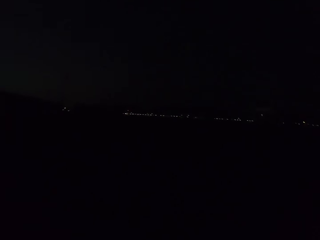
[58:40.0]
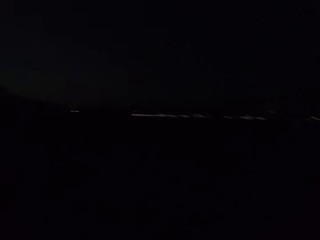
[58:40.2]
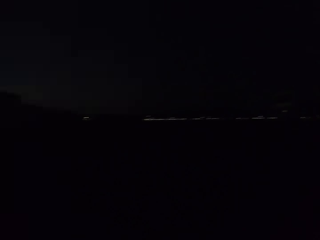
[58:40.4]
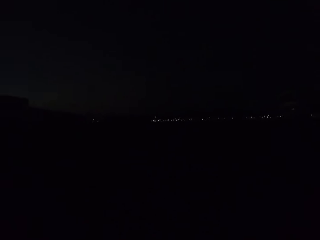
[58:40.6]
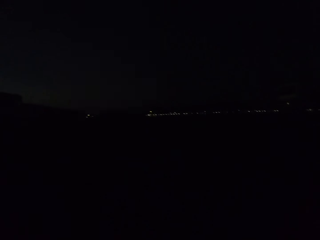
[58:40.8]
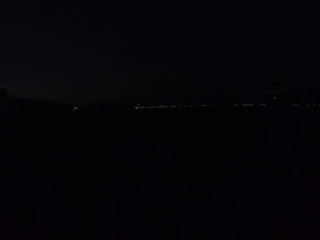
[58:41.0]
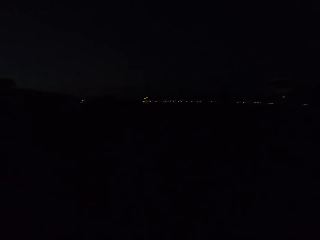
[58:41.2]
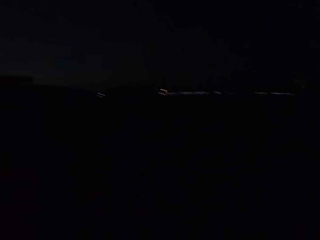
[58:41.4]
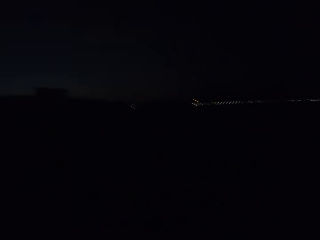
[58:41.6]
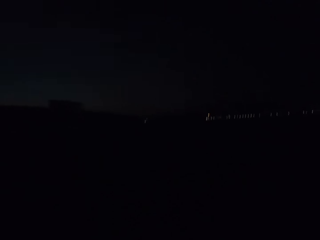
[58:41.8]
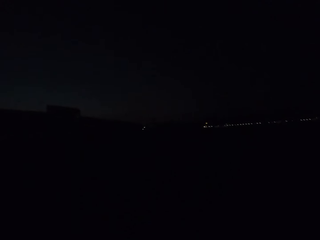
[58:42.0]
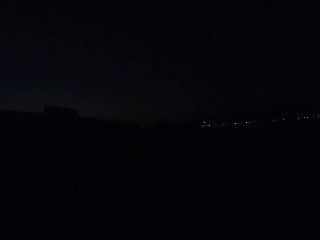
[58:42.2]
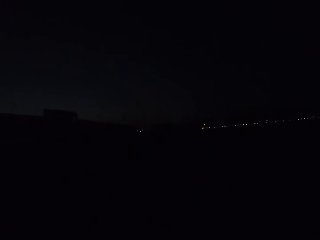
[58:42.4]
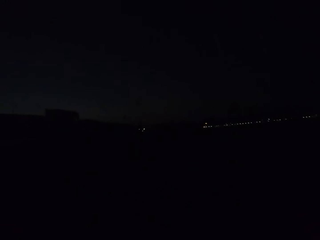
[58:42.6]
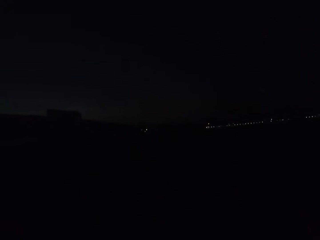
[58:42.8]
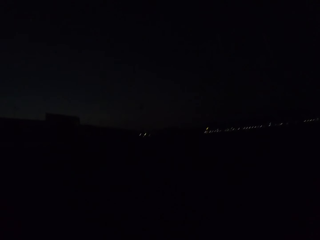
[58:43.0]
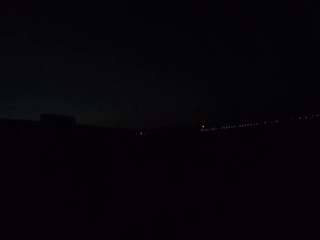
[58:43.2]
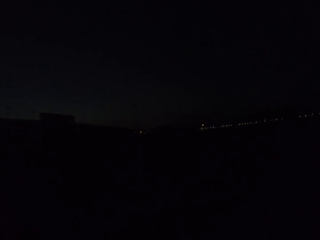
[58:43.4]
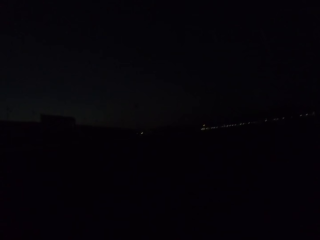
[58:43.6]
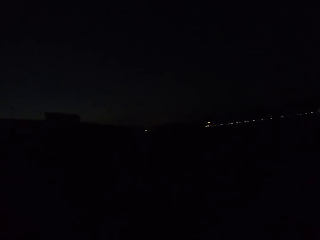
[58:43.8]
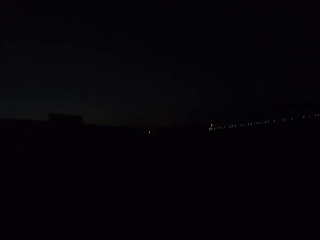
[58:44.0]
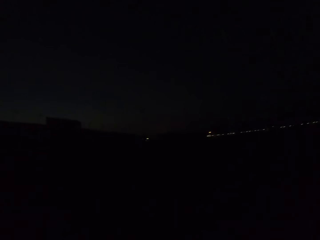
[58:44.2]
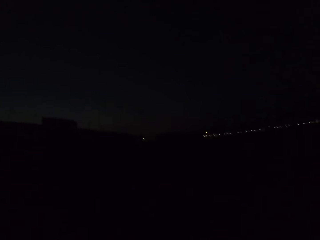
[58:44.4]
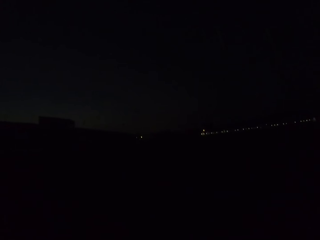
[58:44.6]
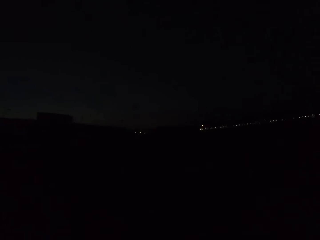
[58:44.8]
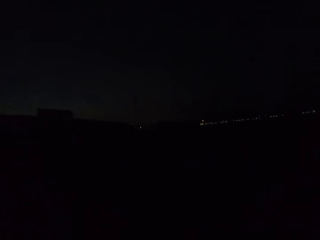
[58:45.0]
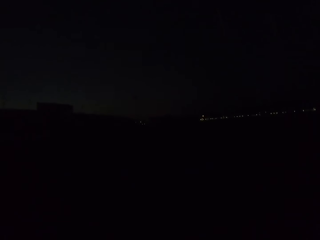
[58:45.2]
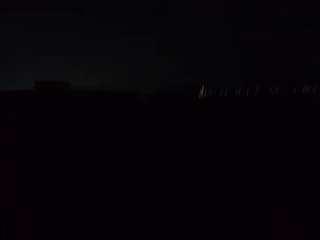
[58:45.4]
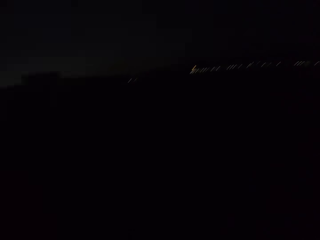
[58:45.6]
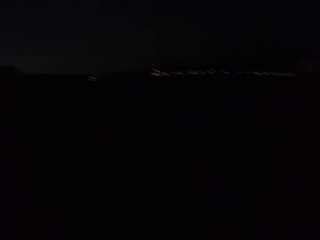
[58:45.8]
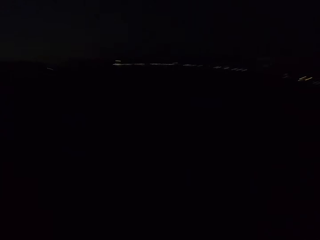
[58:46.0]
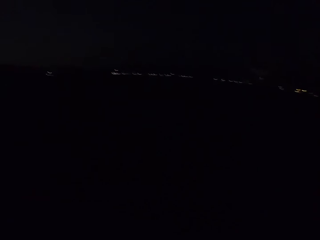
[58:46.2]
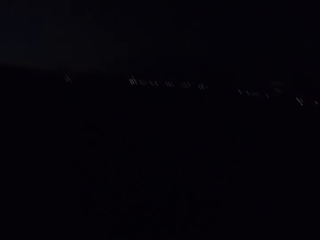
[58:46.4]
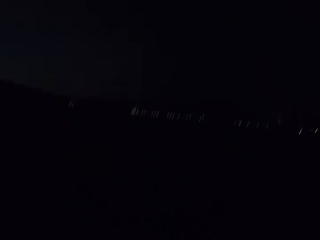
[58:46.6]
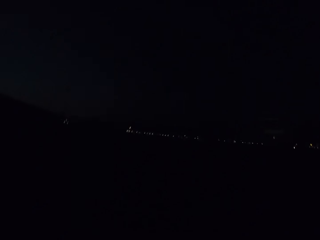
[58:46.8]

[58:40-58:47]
The camera wearer walks on the road. They look around.

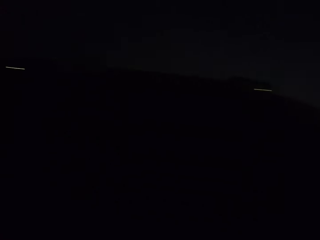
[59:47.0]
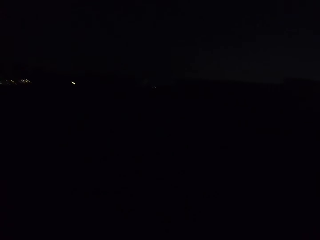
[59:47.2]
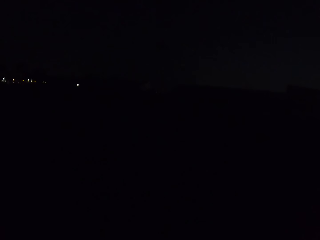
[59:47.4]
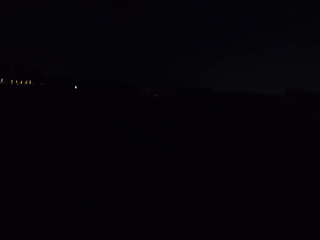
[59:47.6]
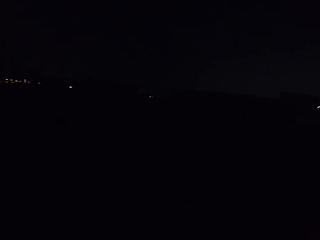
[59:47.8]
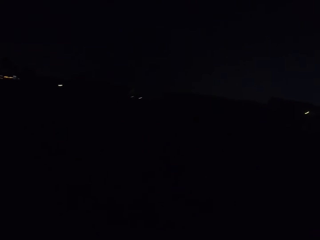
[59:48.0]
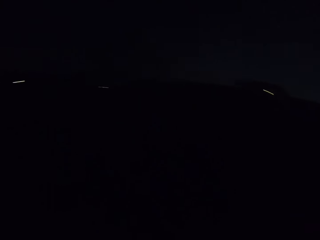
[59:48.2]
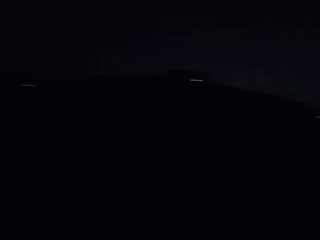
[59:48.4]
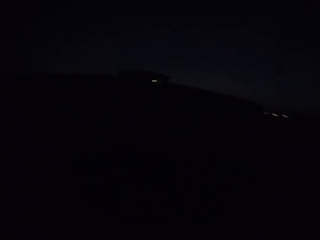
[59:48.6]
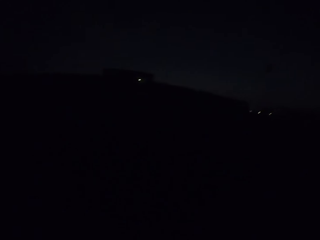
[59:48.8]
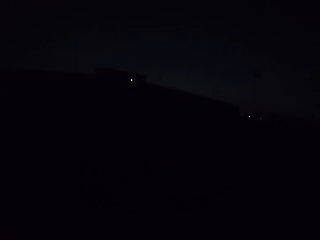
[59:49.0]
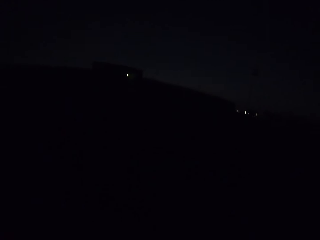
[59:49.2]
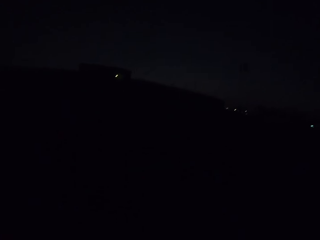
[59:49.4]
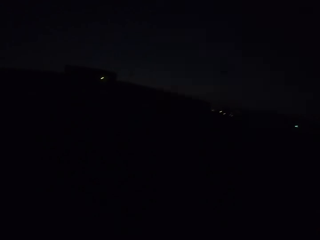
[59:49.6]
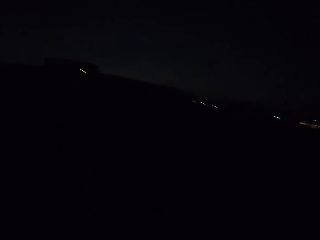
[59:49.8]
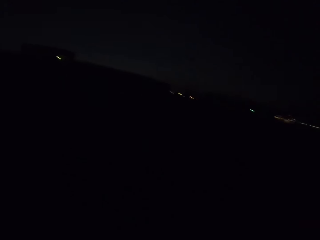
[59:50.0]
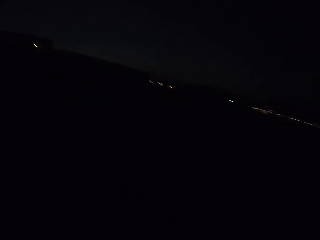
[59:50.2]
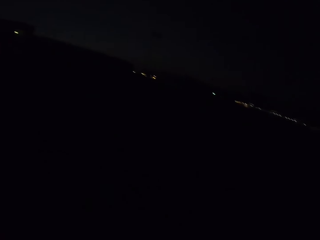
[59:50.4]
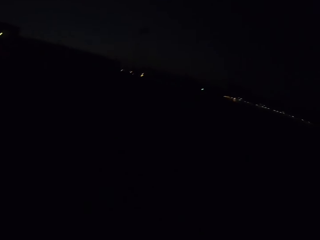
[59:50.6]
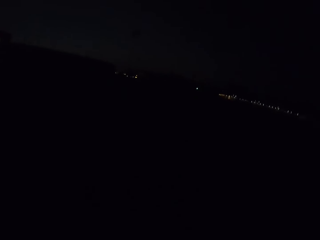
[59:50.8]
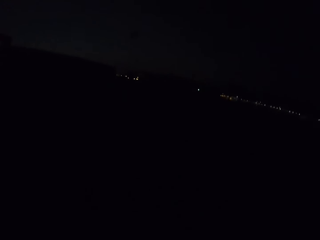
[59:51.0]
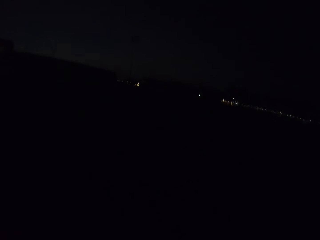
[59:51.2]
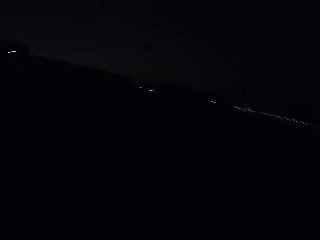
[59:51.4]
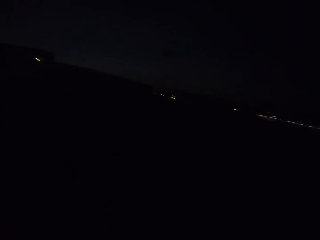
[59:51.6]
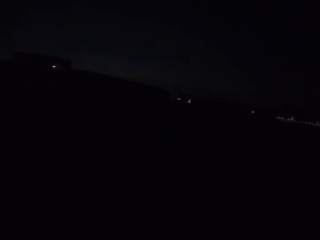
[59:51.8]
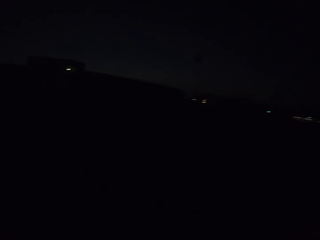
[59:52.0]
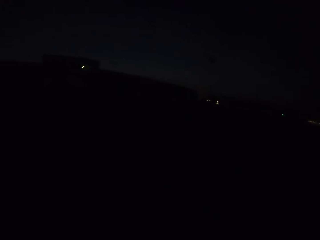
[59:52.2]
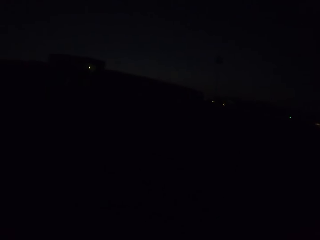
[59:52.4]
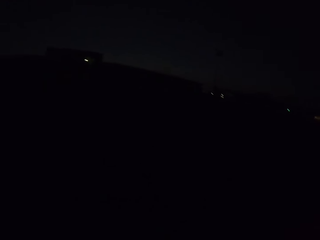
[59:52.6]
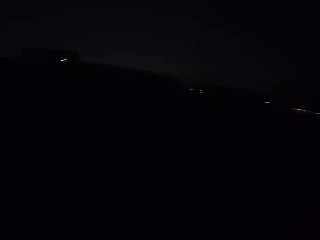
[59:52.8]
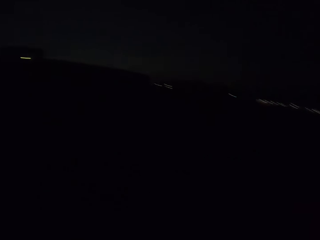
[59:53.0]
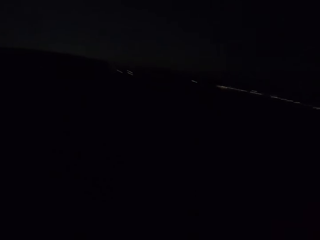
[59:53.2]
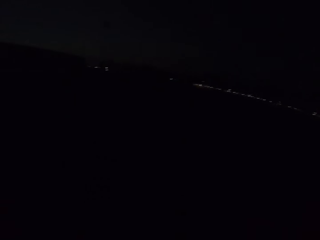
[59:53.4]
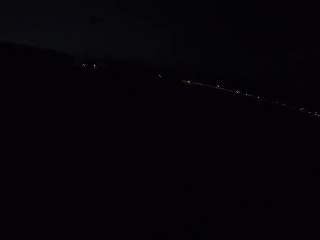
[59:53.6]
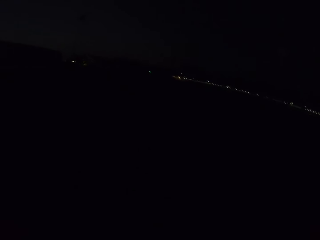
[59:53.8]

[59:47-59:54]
The camera wearer looks around.

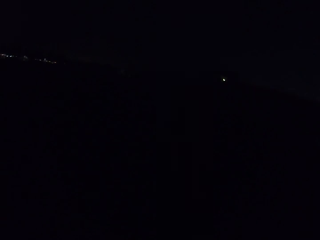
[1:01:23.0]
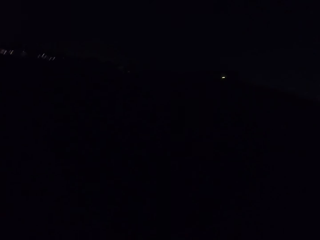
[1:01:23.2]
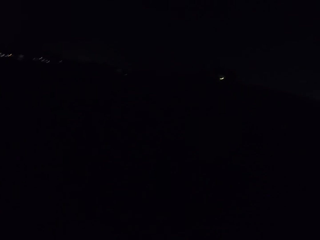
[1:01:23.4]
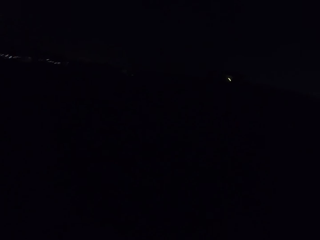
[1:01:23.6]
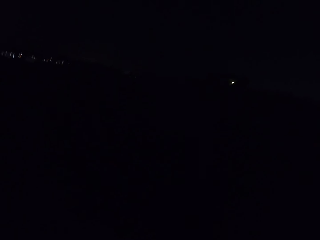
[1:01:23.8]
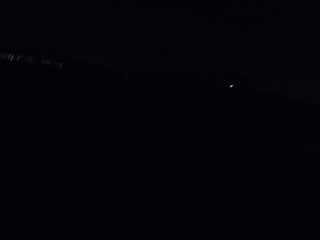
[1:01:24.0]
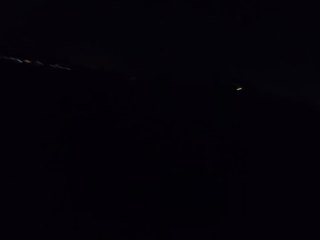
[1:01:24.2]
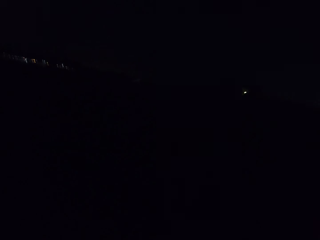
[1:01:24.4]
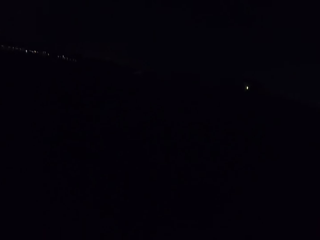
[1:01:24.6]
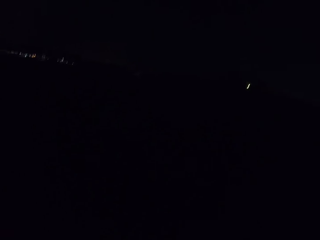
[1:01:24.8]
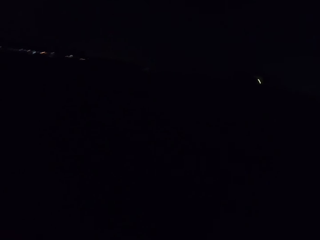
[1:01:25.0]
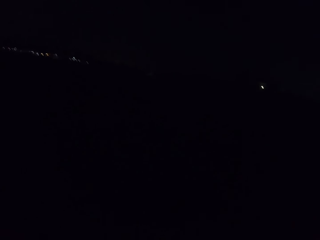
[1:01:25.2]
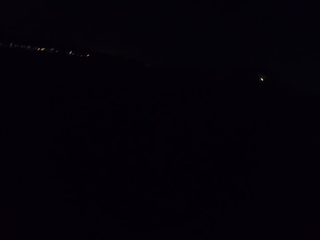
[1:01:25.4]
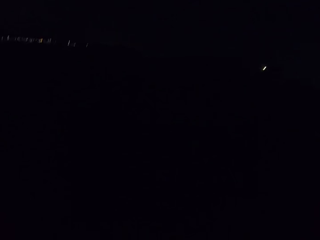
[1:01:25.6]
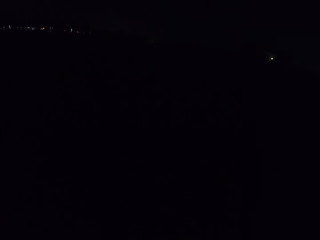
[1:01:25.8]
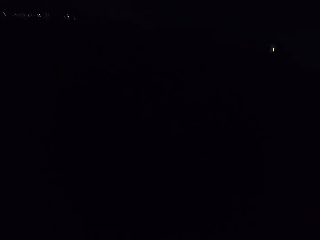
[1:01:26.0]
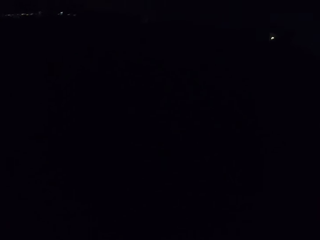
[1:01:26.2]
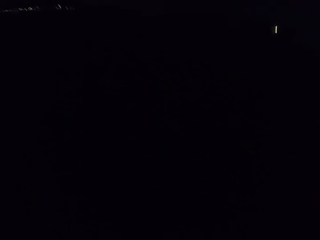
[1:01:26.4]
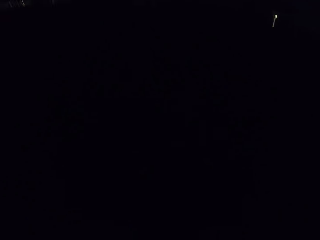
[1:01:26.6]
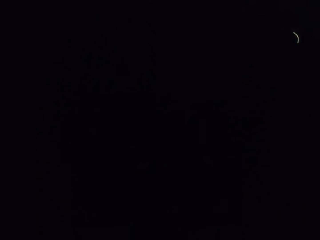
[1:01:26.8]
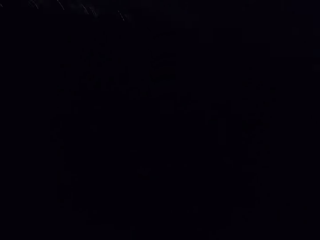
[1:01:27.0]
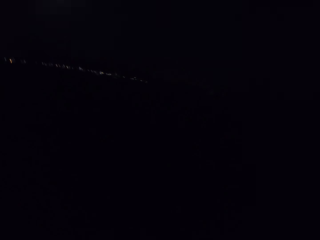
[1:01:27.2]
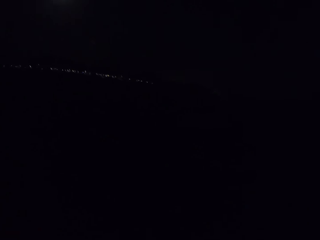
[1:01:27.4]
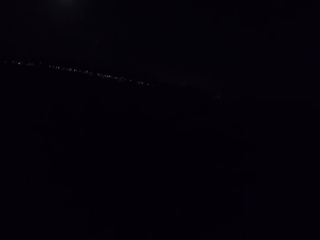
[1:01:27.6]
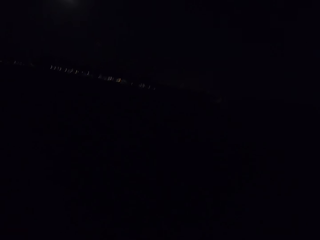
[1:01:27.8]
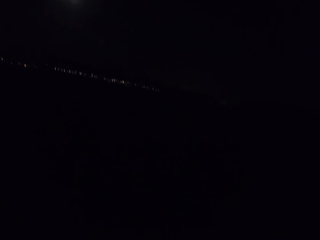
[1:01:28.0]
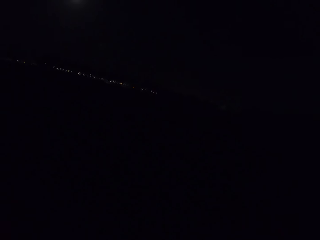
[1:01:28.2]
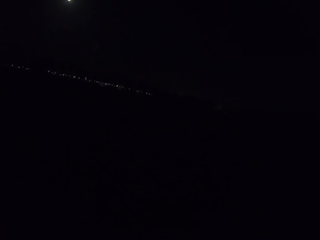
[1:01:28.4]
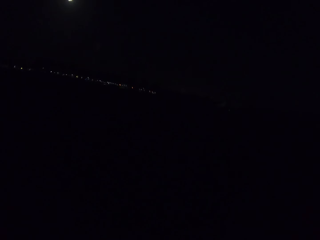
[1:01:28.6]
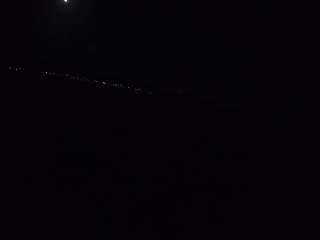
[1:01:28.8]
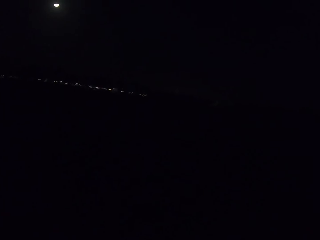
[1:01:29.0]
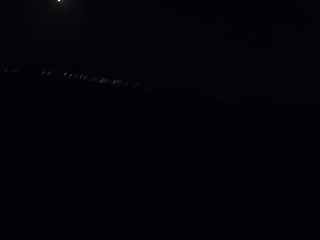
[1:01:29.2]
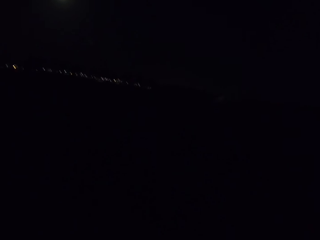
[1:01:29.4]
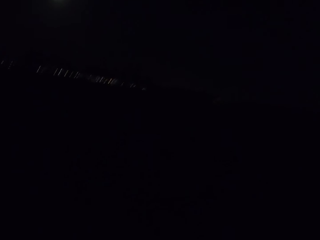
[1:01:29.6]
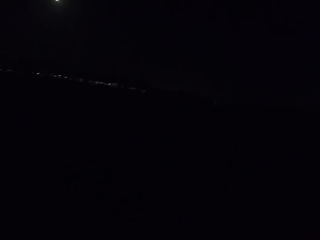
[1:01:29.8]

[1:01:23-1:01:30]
The camera wearer walks in the field.
